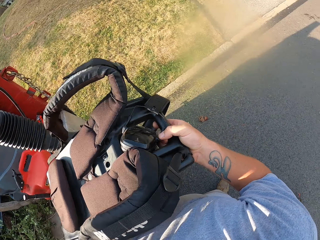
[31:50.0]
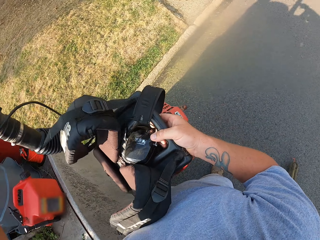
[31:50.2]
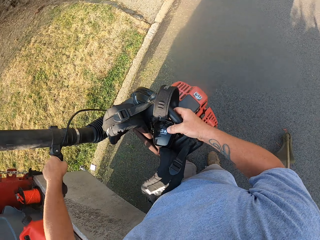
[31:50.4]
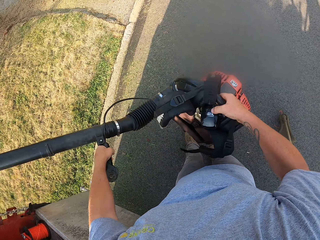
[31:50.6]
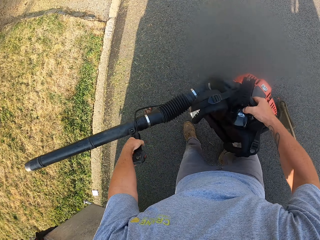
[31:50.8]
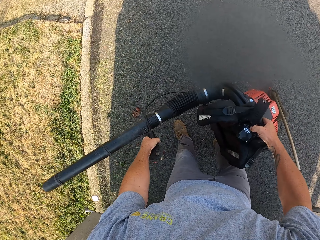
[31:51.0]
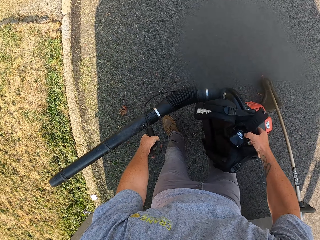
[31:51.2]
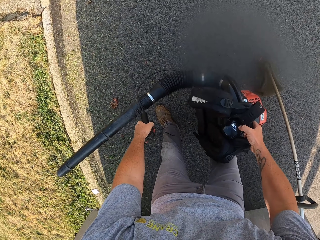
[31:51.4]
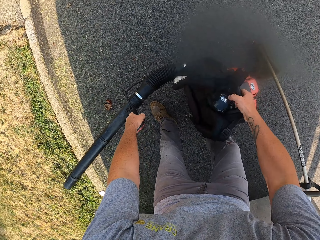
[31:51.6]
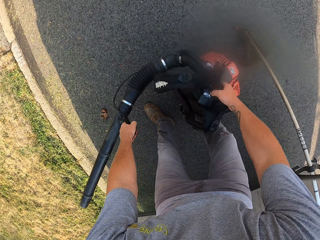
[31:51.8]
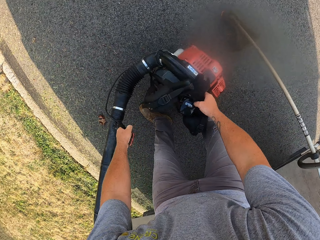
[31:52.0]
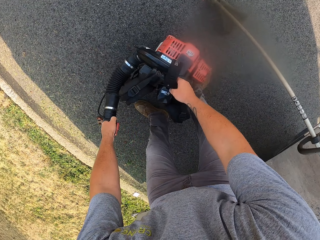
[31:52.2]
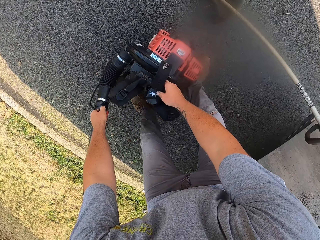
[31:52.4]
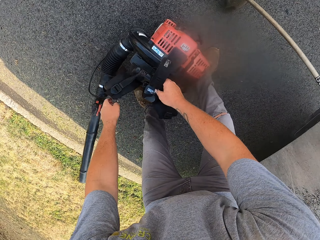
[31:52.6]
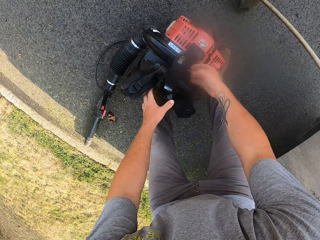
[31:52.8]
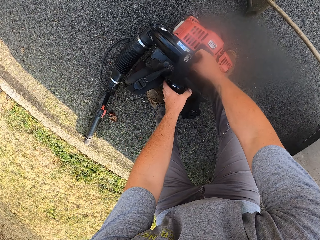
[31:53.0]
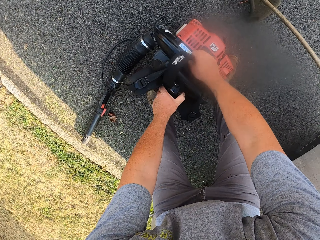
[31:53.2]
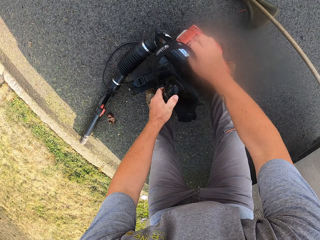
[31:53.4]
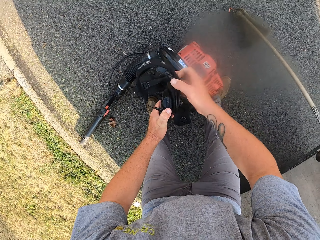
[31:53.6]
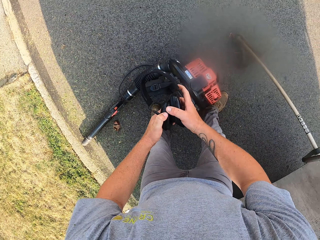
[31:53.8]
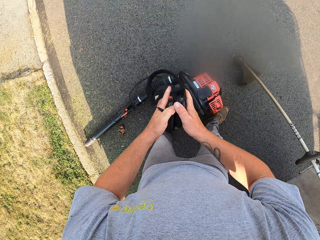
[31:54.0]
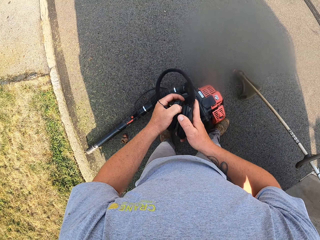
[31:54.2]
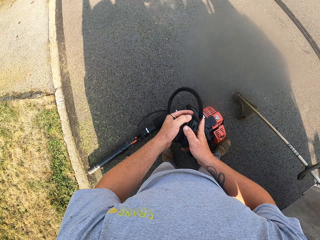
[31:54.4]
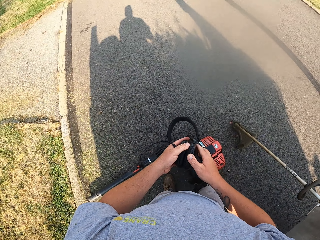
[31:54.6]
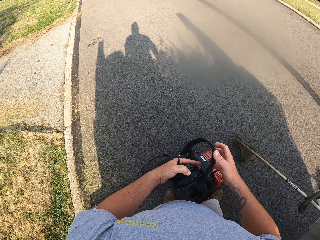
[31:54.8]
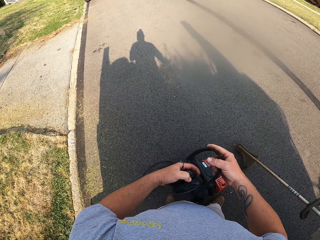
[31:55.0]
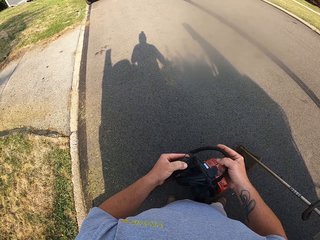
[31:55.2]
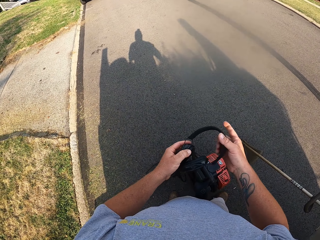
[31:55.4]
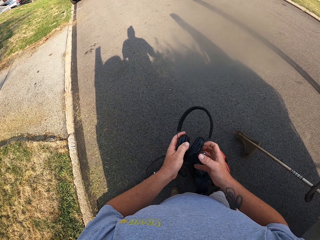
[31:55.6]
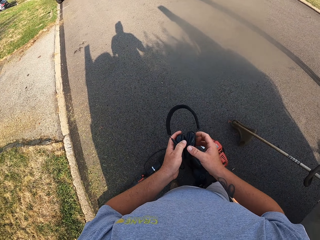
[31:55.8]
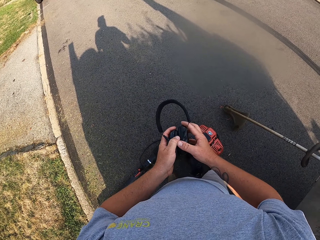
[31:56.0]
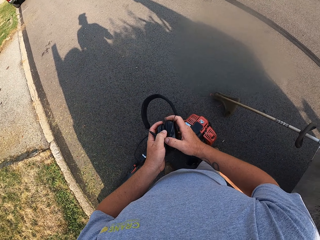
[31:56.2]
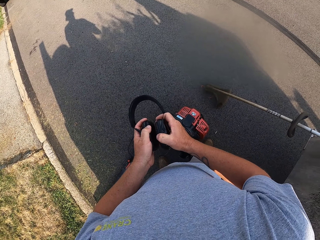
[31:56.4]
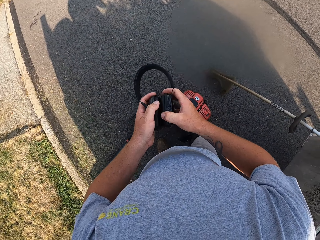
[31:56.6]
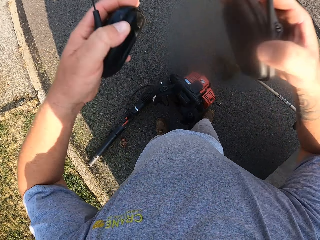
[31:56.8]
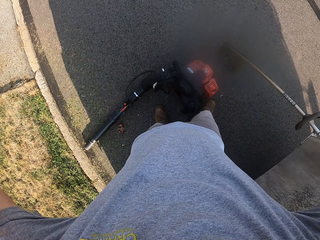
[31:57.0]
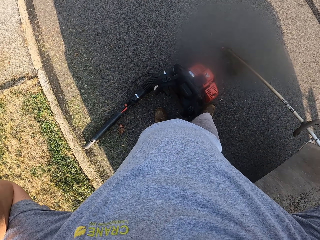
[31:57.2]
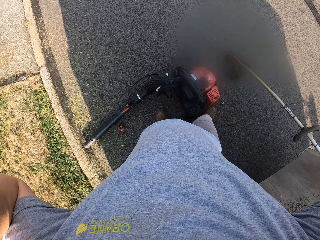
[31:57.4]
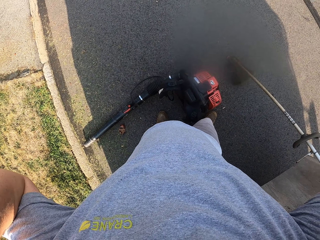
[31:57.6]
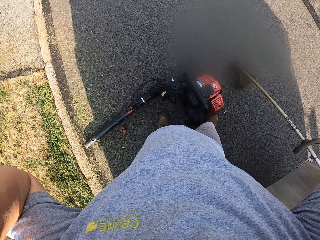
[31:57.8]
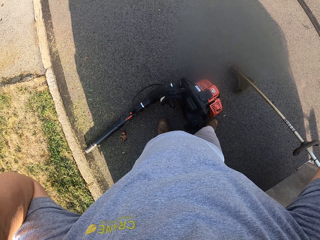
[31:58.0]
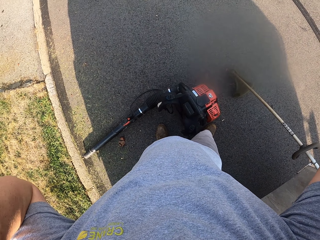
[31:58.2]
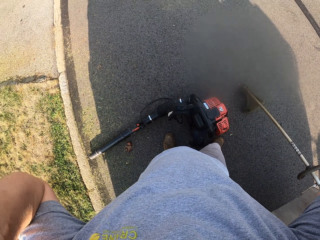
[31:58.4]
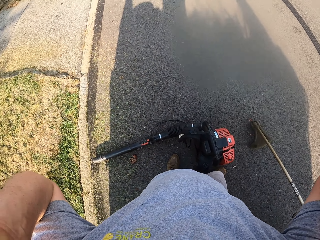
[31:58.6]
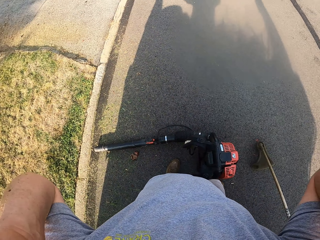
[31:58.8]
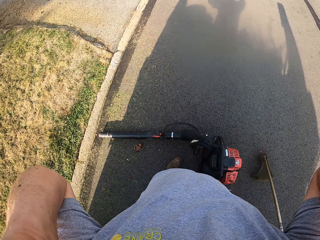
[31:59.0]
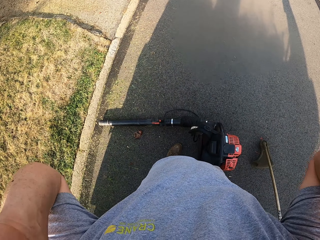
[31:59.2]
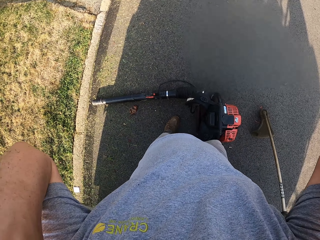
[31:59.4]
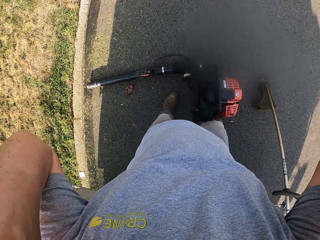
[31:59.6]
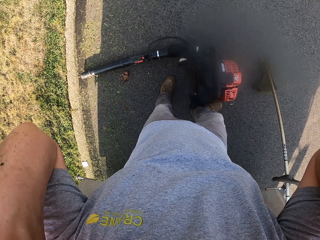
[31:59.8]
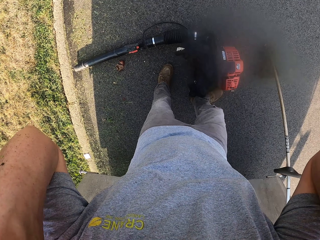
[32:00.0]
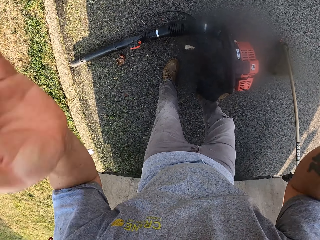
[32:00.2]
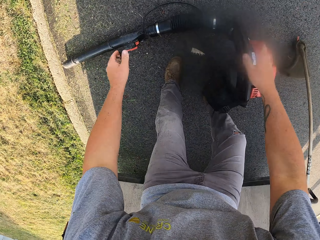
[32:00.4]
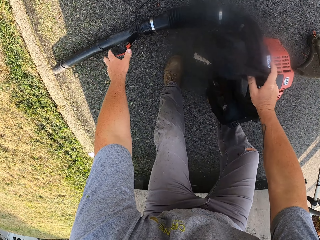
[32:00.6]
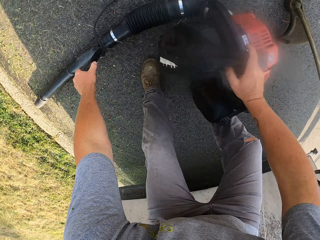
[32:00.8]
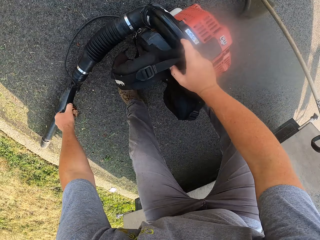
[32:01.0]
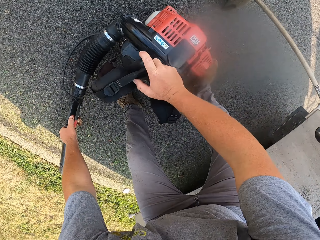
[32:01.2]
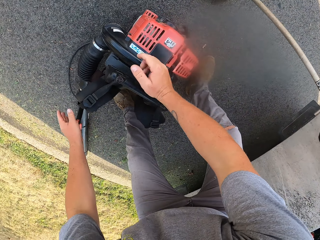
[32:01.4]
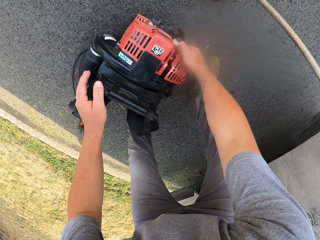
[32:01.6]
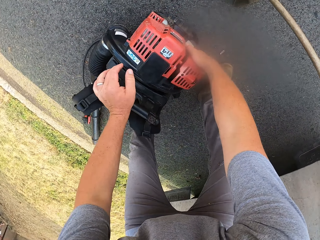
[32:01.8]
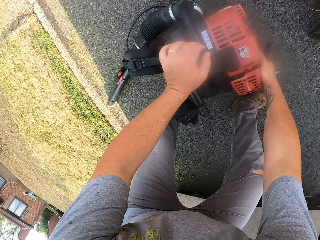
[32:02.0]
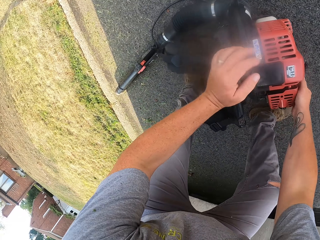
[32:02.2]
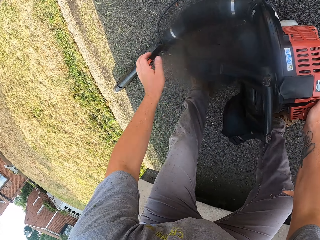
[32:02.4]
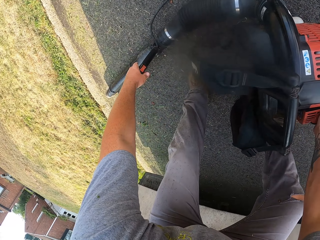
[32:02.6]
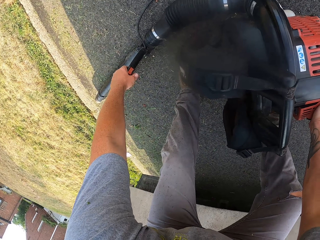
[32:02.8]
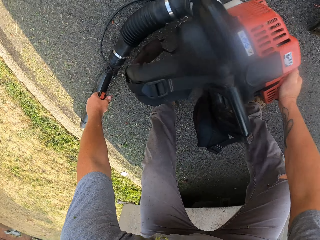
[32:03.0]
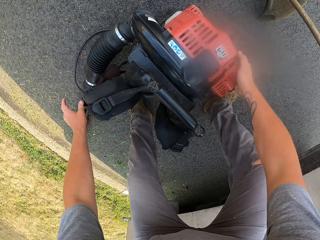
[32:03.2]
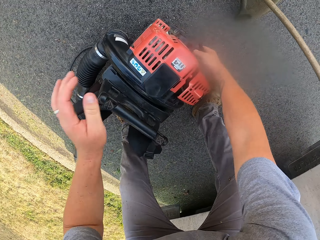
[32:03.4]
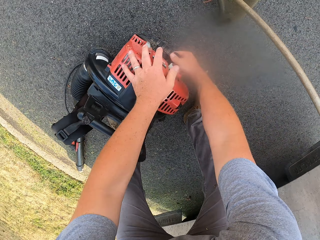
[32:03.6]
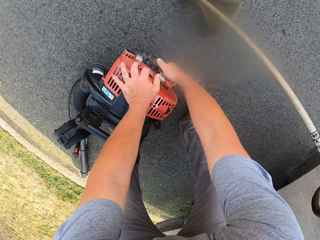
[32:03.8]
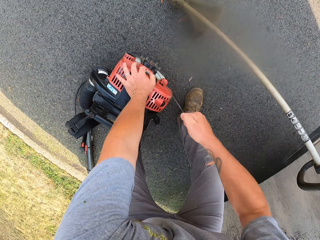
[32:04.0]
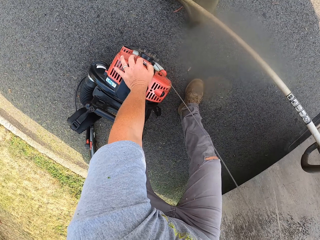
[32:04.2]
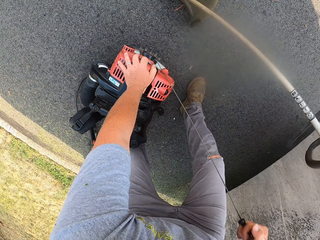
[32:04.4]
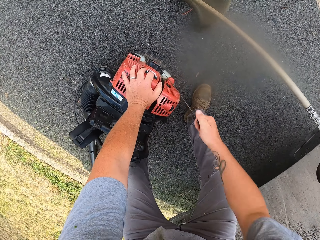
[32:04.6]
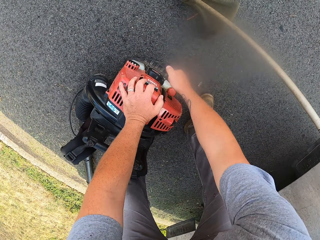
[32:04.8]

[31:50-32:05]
The camera wearer puts the blower or blowing machine on the ground. They pick a headphone from the blower. They wear the headphones on the head. They operate the blower. They pick up the blowing machine. They turn the blowing machine on.

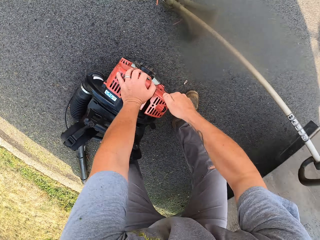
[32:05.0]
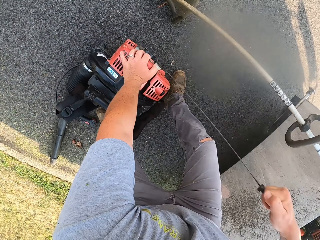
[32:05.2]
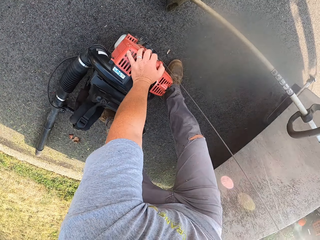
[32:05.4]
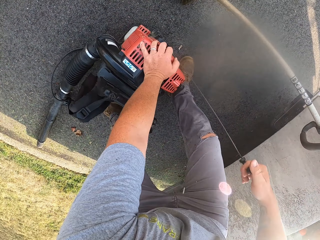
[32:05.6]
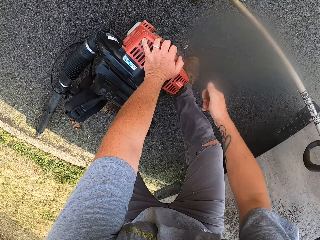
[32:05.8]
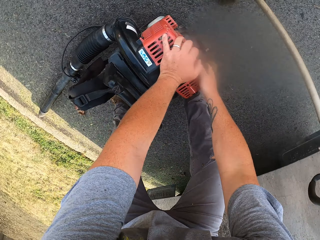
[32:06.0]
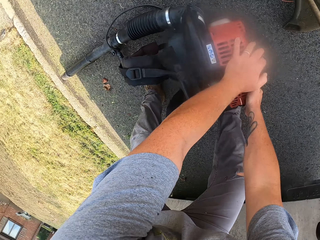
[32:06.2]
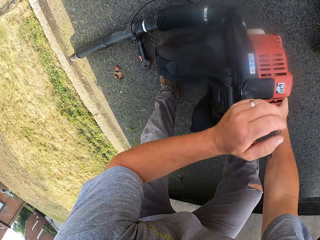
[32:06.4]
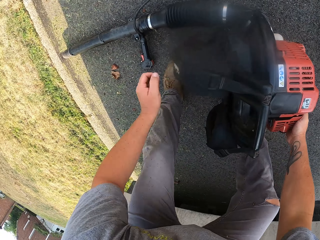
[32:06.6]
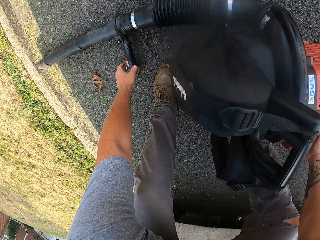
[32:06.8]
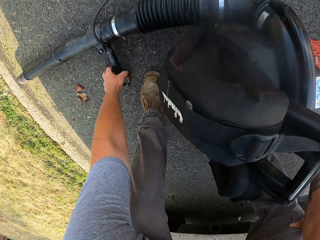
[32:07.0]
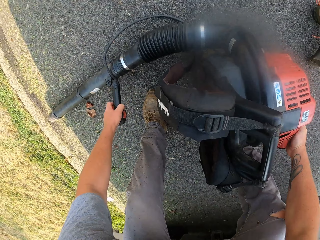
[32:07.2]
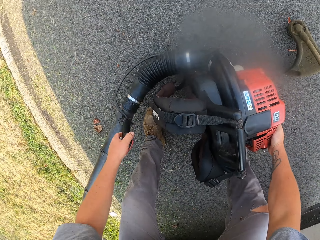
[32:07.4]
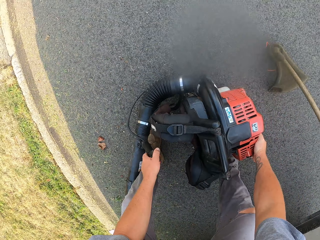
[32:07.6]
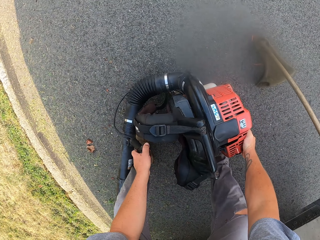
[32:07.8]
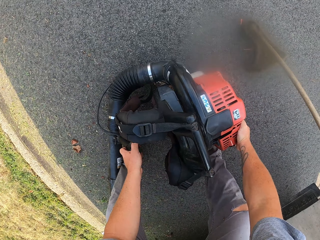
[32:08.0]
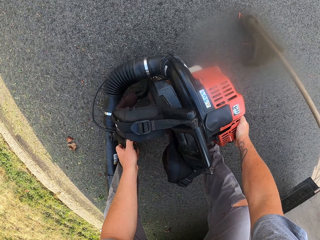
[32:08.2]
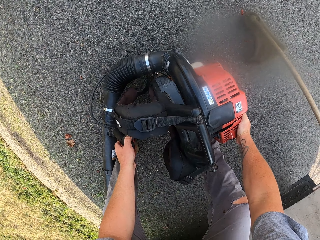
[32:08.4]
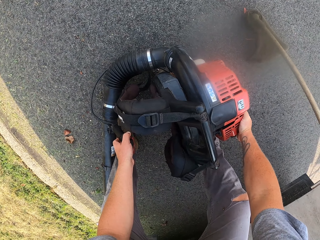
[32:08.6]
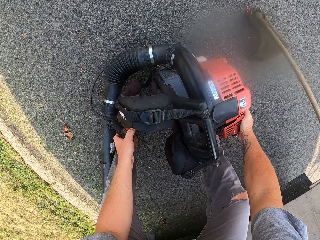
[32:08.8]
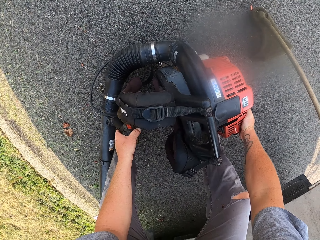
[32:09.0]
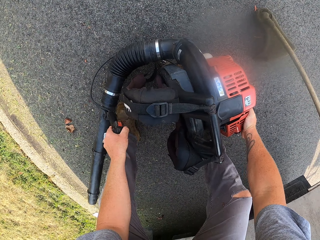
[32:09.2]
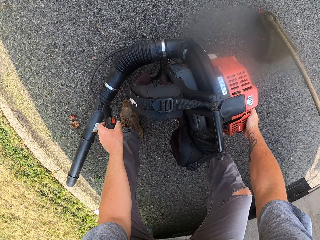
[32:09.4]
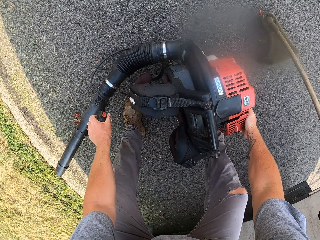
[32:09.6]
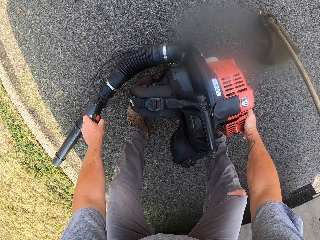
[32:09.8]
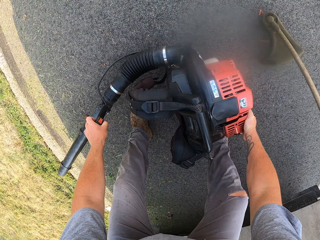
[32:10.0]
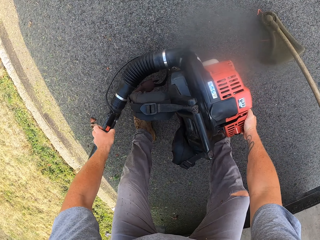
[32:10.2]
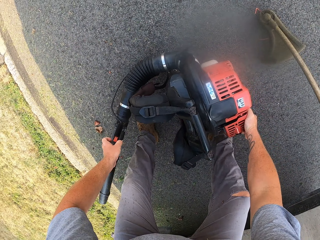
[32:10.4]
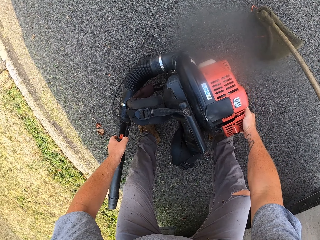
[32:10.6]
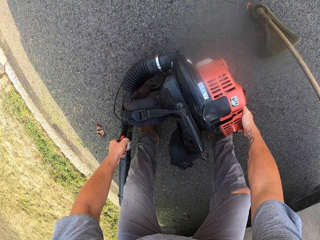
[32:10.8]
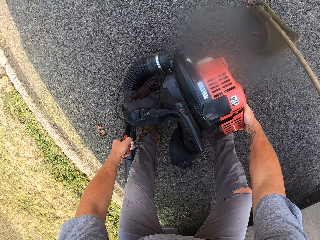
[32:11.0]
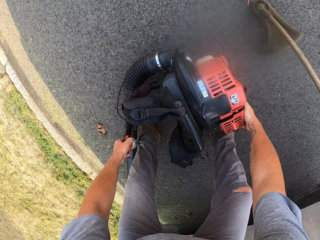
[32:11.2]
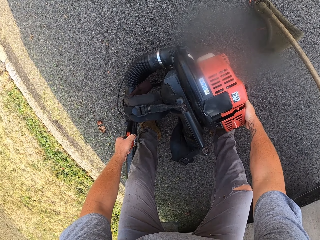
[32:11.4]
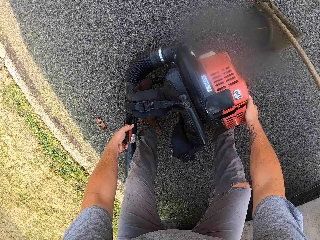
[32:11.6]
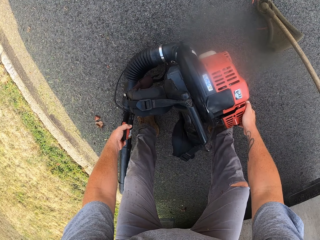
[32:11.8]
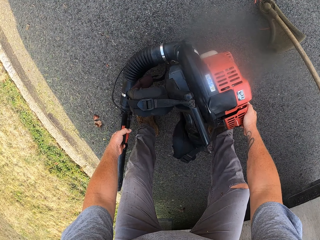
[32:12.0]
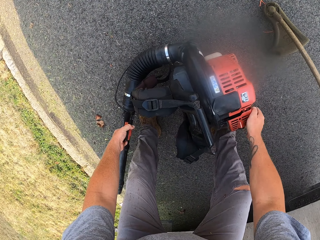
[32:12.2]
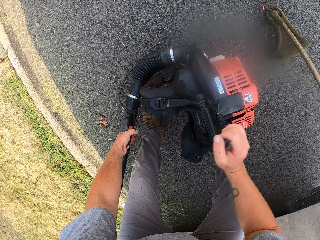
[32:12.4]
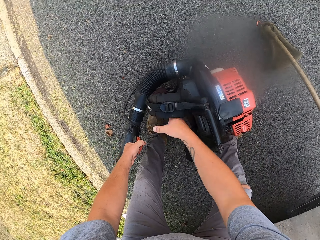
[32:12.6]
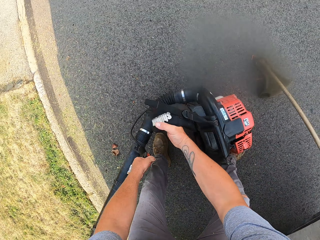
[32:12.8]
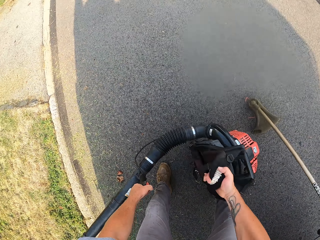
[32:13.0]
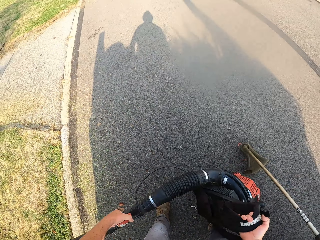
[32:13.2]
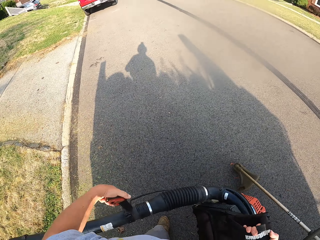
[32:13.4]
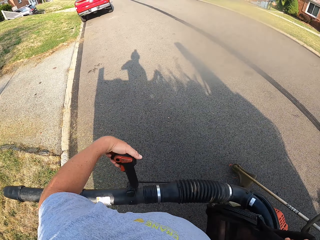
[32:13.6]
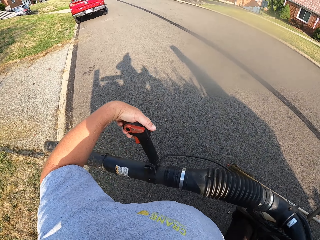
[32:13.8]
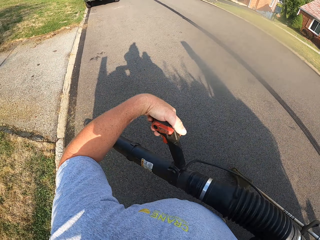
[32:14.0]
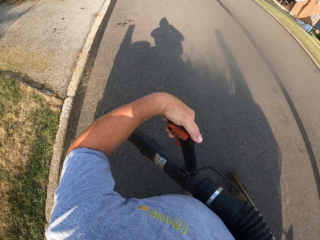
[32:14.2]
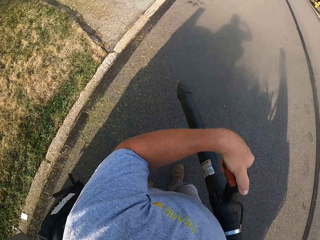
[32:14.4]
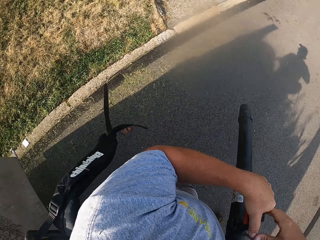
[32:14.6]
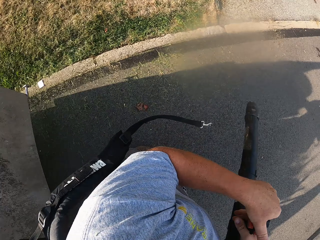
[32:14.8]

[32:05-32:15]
The camera wearer holds the blowing machine handle. They adjust the blower pipe. They carry the blowing machine. They pick the blower from the ground. They put the blower on the back.
